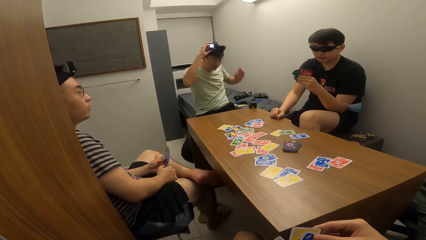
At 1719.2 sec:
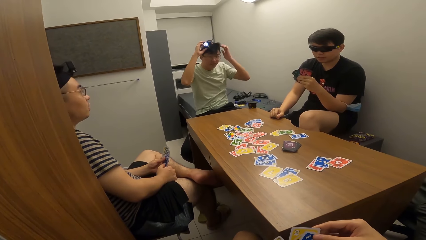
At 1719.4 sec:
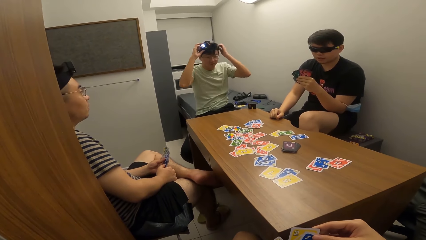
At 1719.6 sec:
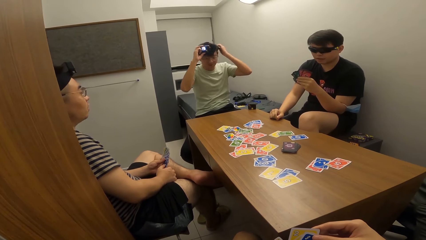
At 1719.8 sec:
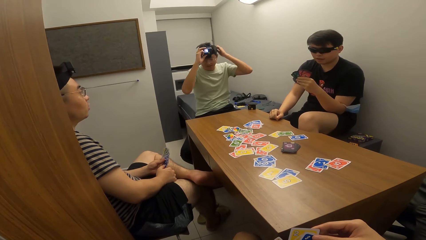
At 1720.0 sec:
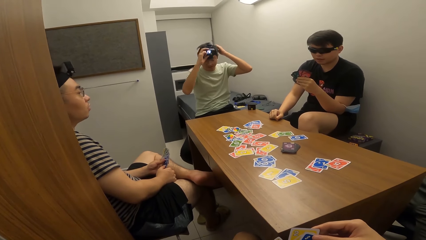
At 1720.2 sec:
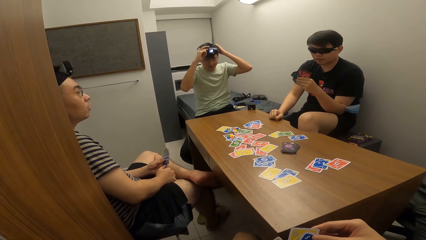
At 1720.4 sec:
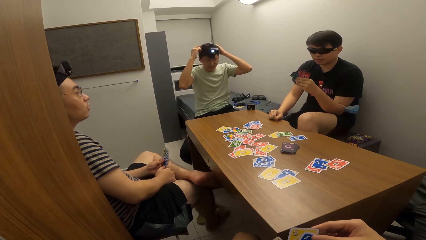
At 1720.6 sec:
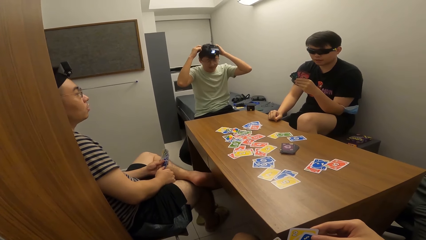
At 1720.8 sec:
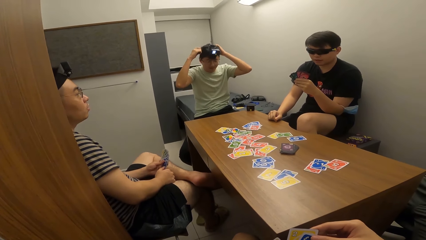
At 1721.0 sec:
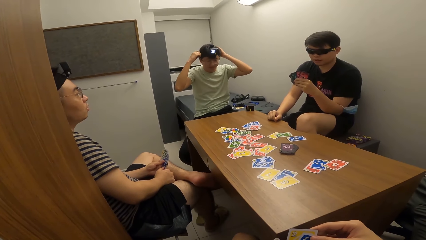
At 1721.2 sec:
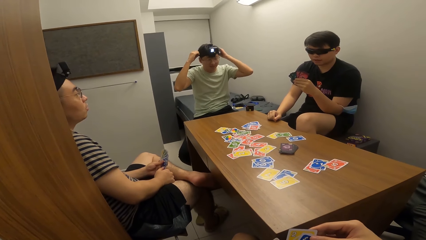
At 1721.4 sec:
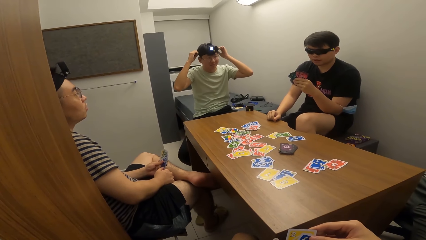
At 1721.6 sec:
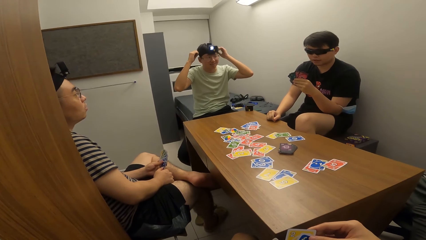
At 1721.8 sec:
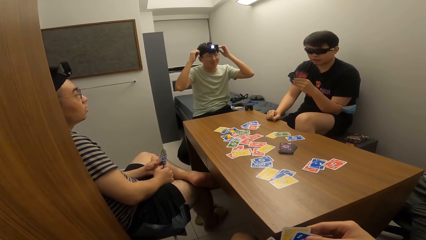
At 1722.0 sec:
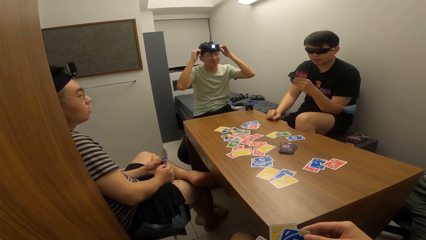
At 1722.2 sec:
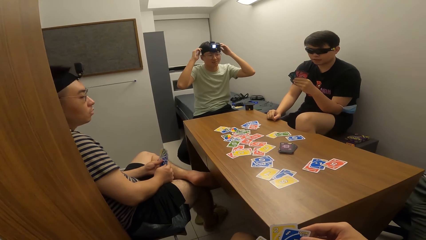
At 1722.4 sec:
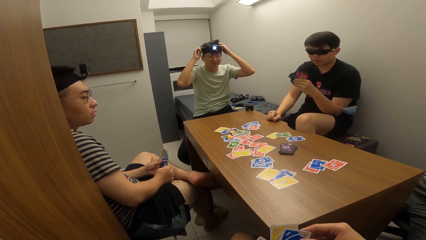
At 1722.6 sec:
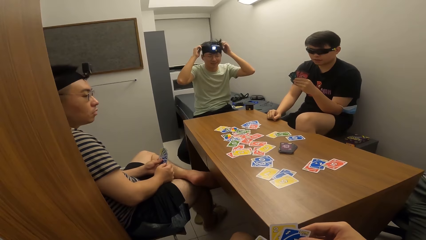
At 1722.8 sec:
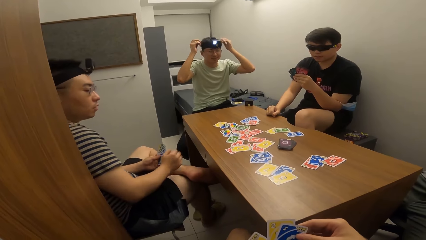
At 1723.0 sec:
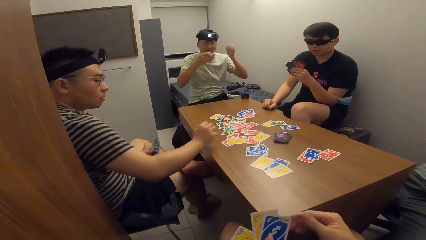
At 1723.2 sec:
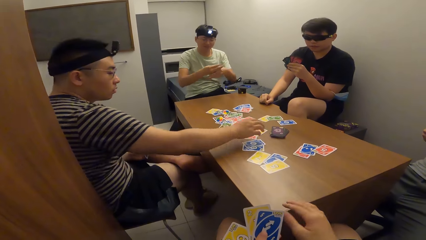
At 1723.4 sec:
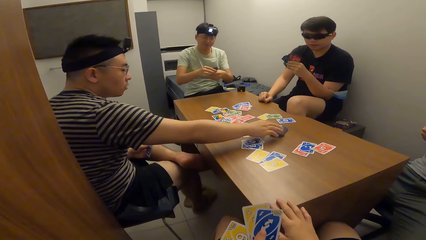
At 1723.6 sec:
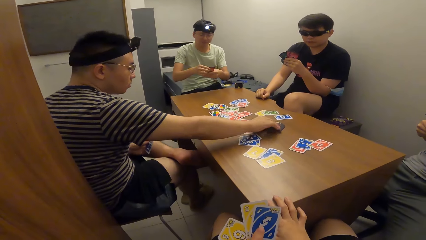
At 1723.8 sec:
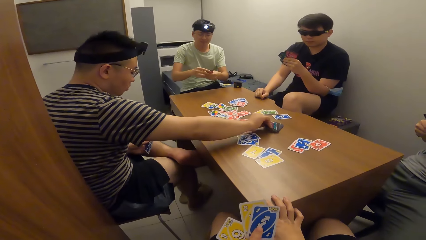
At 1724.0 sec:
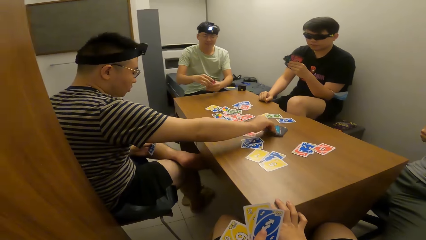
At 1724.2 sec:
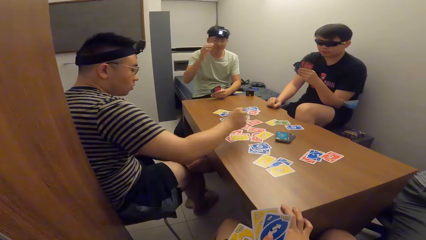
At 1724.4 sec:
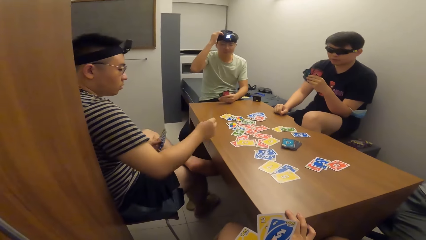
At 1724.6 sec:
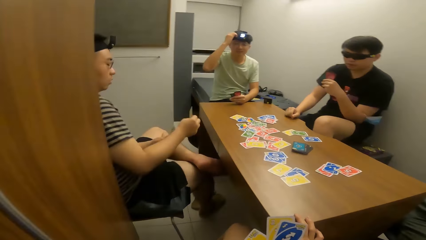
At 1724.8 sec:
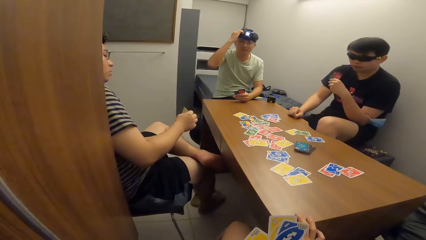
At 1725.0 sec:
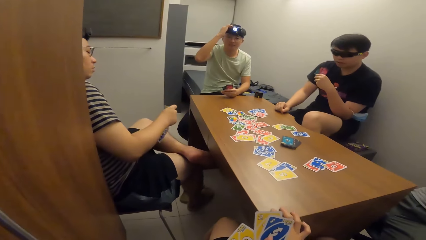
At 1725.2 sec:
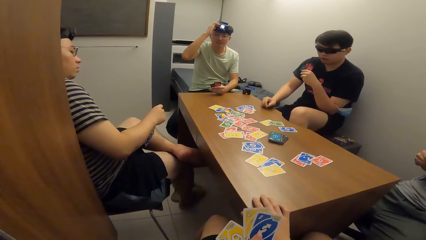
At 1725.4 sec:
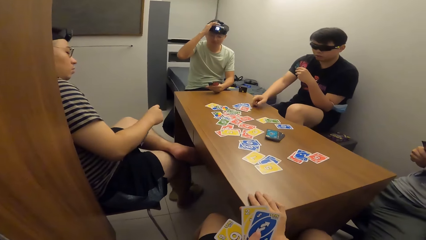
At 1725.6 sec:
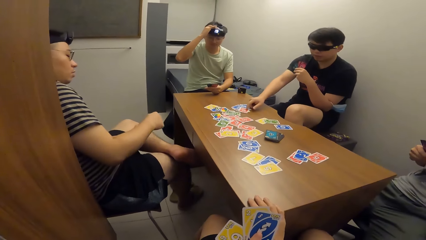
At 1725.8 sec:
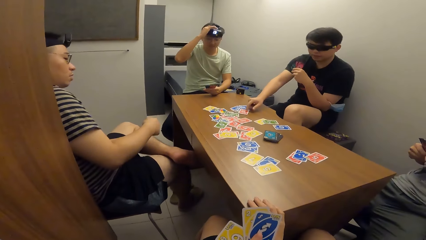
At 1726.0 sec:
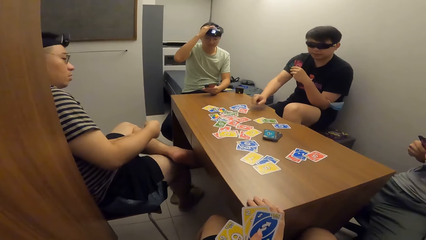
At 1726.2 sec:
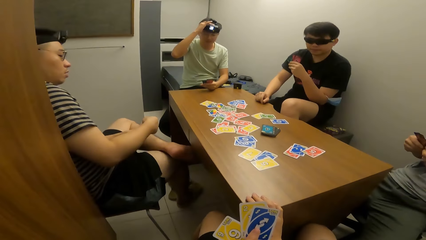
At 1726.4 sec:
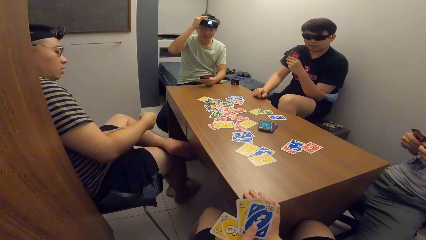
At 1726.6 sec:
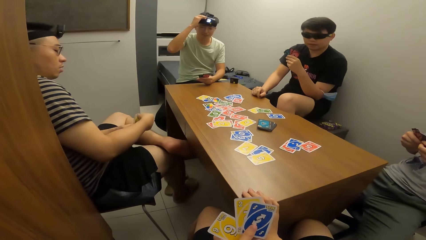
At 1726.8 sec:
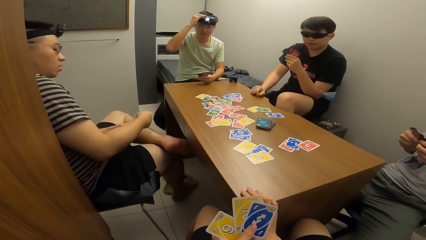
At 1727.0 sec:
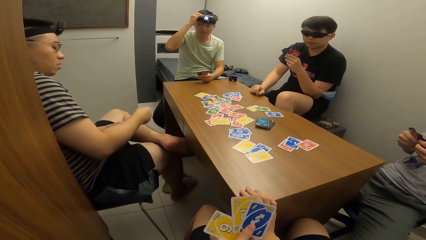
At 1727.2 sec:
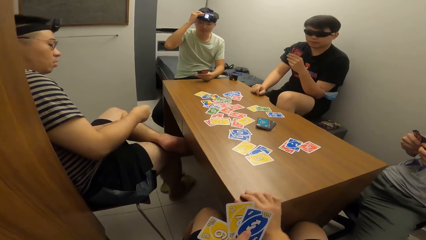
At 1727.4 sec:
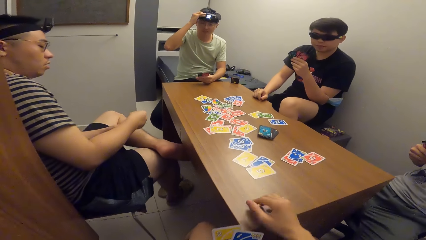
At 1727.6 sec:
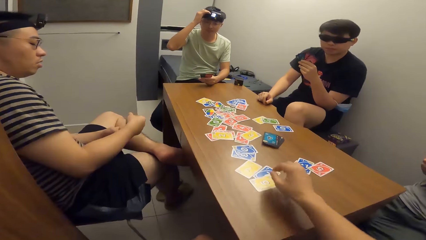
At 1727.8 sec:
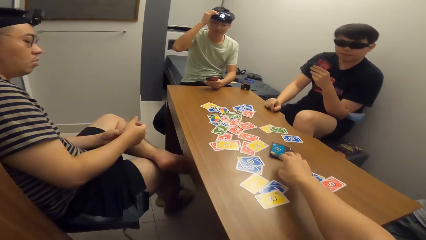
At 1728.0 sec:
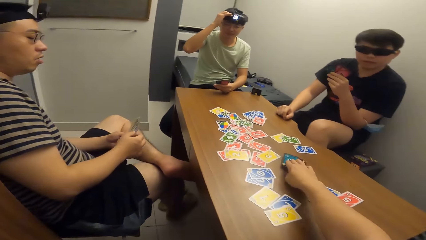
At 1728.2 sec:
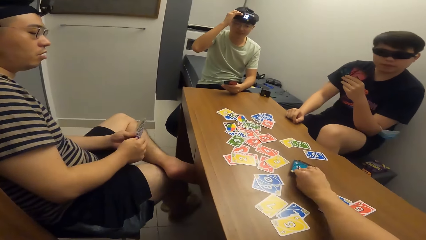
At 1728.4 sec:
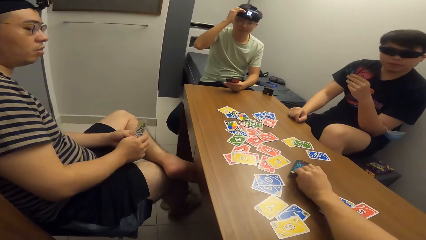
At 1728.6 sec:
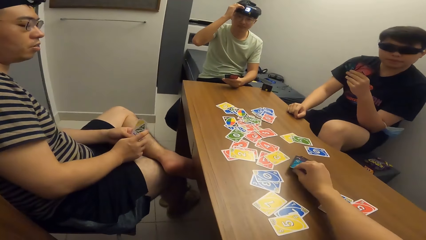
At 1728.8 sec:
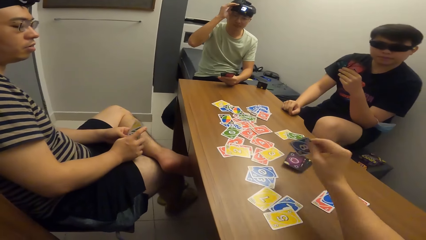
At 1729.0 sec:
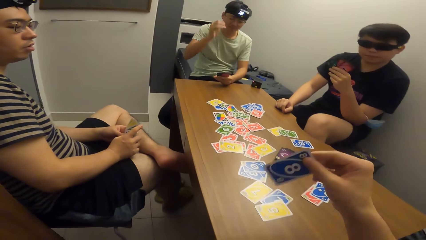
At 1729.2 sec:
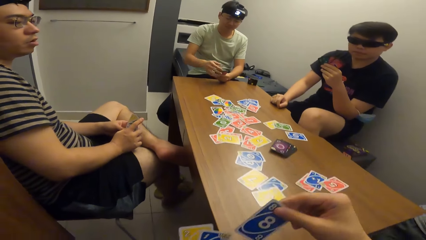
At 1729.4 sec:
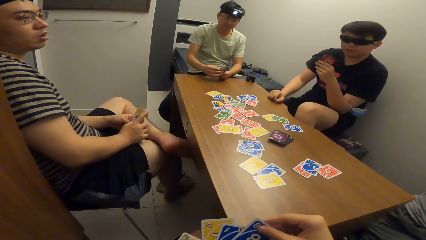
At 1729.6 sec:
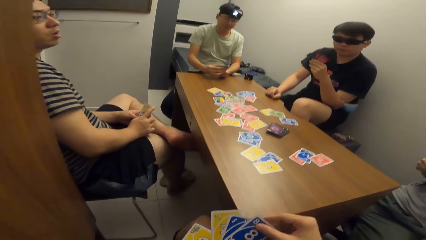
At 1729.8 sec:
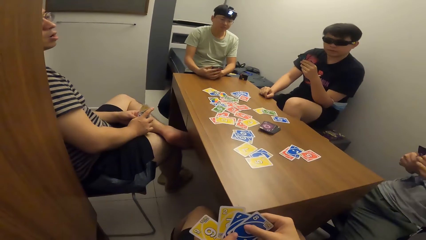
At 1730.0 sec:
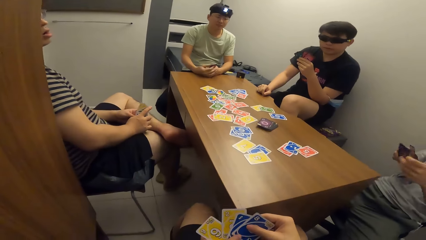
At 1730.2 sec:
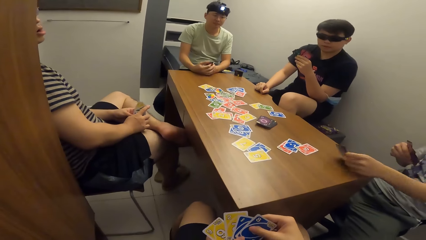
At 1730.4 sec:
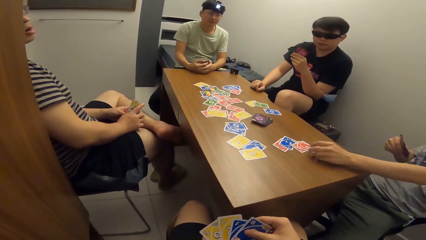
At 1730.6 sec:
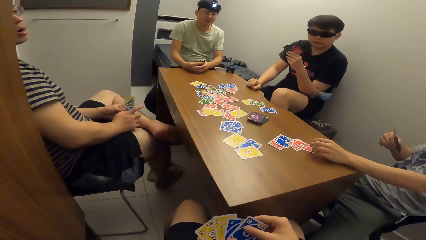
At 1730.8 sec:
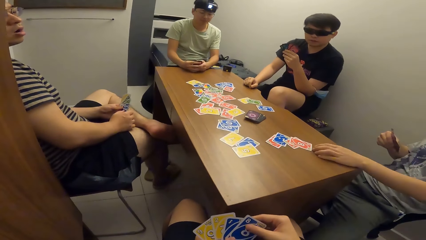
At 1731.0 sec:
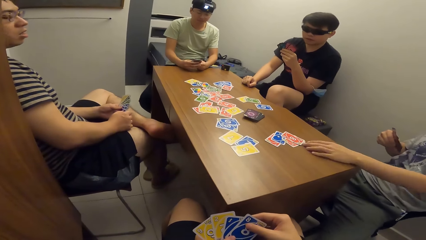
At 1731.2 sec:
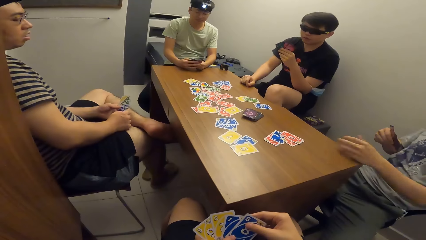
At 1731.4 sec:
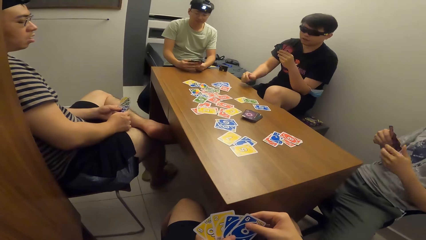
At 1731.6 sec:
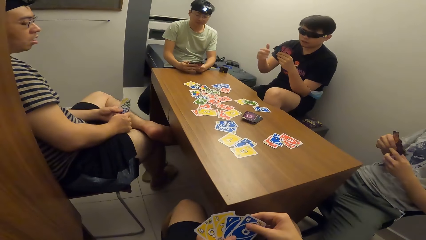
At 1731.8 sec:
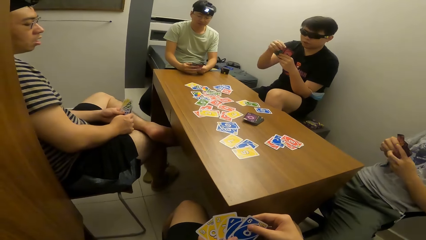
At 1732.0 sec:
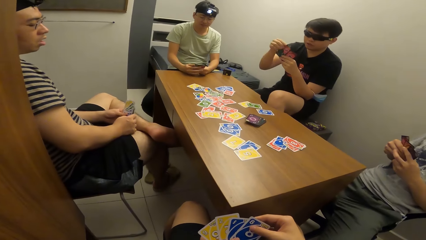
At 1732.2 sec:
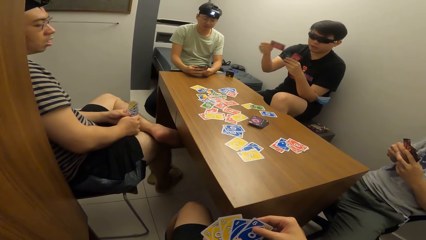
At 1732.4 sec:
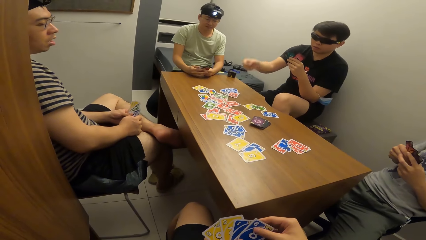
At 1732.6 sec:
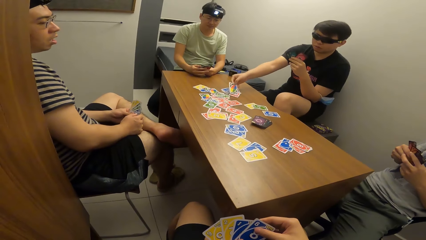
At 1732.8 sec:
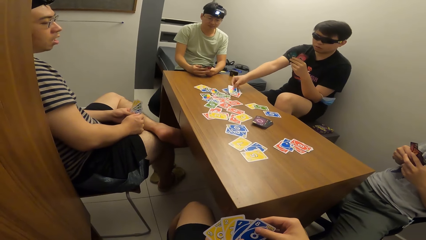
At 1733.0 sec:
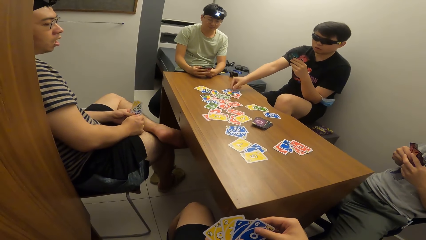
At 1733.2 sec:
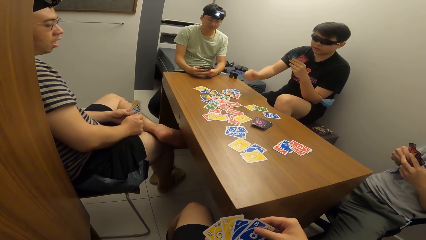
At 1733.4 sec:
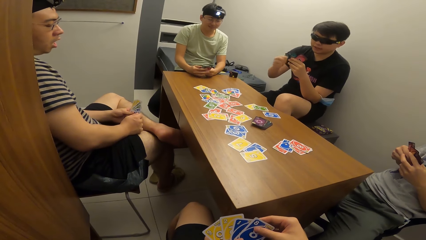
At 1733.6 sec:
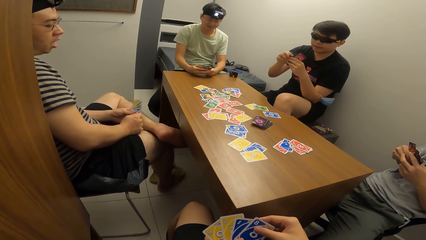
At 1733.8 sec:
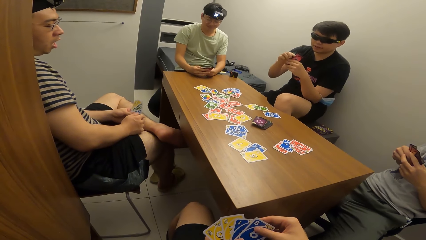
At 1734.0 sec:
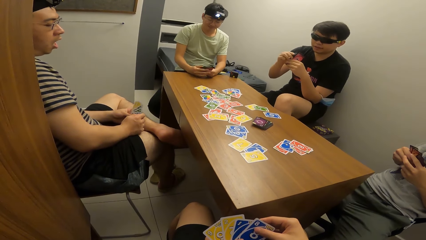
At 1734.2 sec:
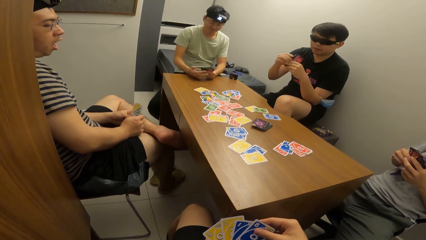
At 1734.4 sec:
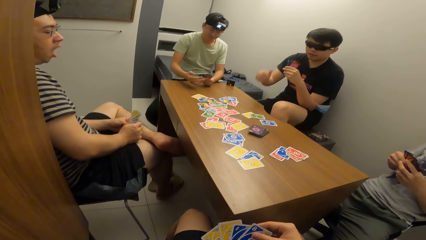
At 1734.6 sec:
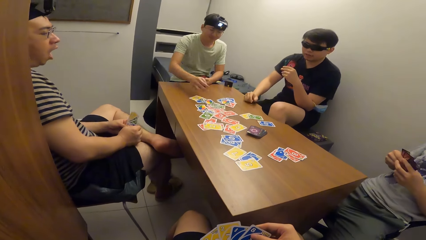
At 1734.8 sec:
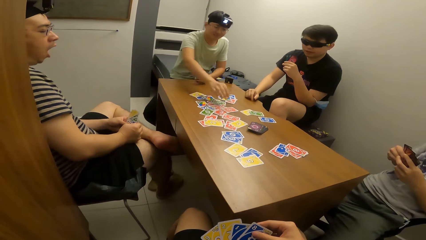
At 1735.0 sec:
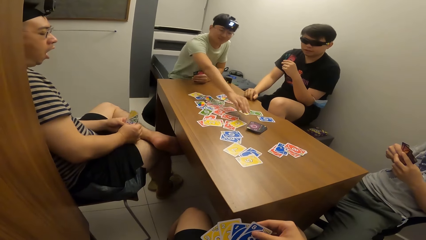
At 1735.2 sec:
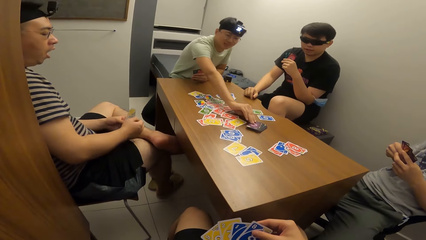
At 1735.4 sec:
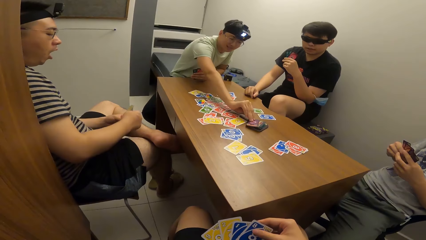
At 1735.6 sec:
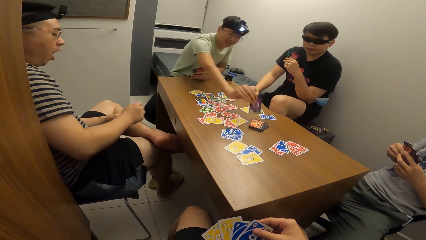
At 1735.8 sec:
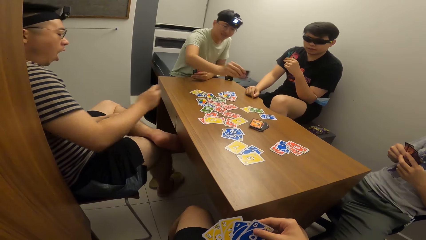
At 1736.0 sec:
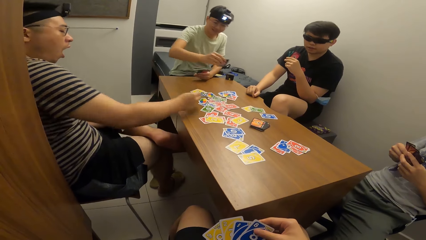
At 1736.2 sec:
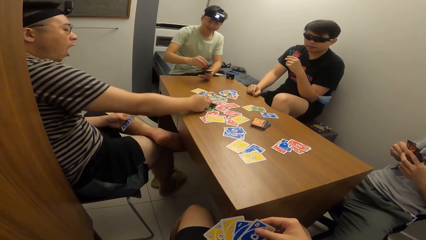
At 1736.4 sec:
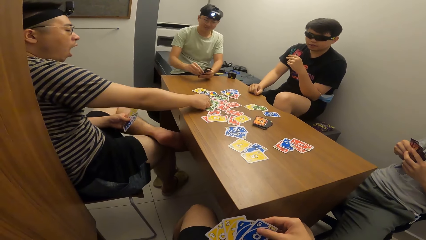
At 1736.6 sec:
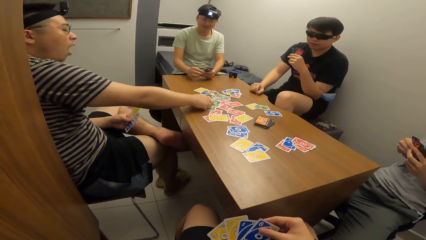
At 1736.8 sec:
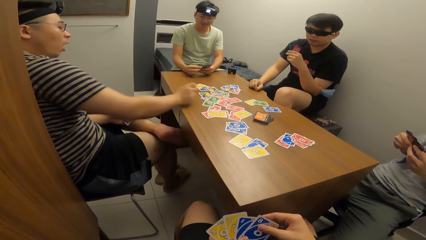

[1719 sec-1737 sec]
A man adjusts the headgear on his head with both hands. Another man picks a playing card from the table with his right hand. The camera wearer picks a playing card from the table with his right hand. A third man drops the playing card on the table with his left hand. A fourth man drops the playing card on the table with his right hand. The first man picks up a playing card on the table with his right hand and drops the playing card. The second man drops the playing card from the table with his right hand.
